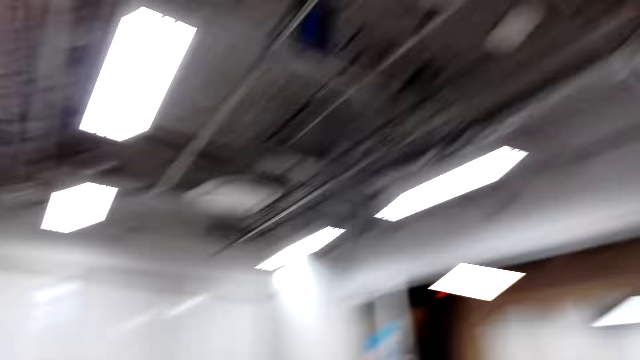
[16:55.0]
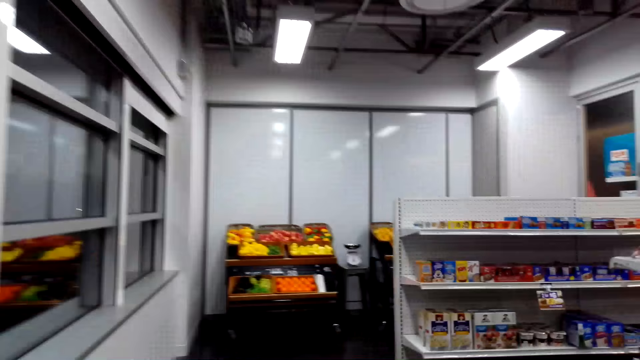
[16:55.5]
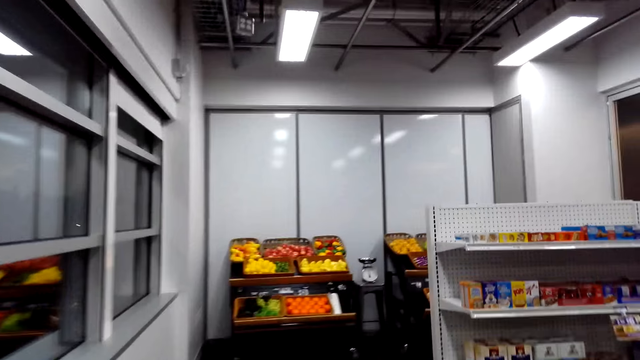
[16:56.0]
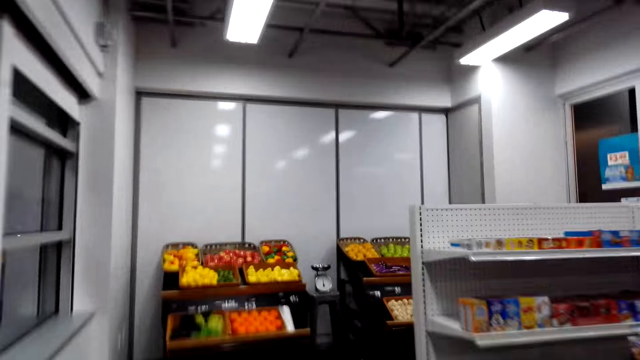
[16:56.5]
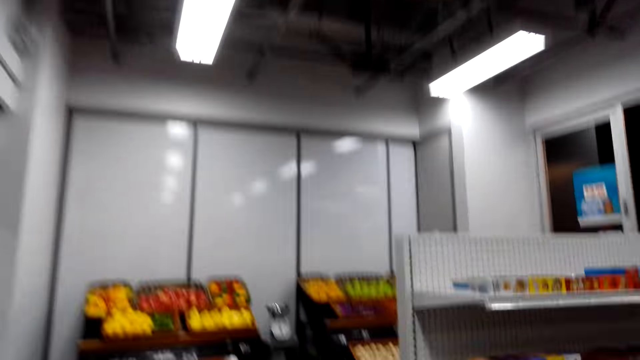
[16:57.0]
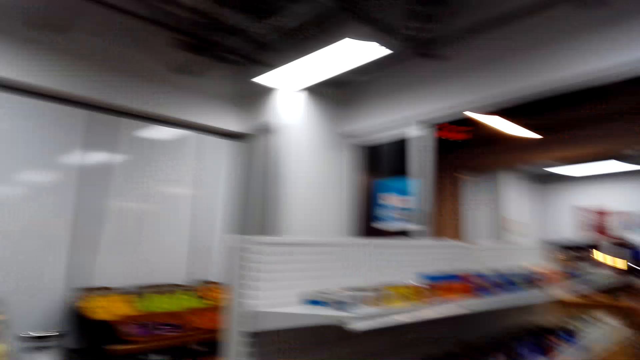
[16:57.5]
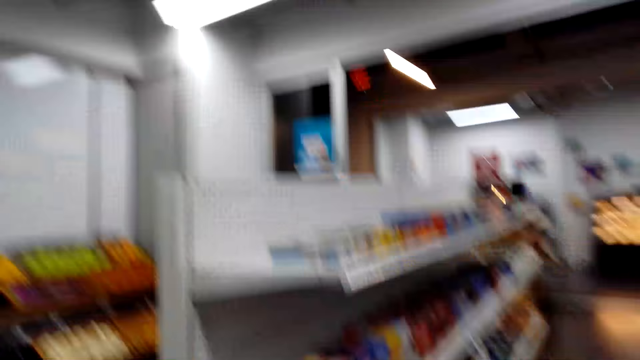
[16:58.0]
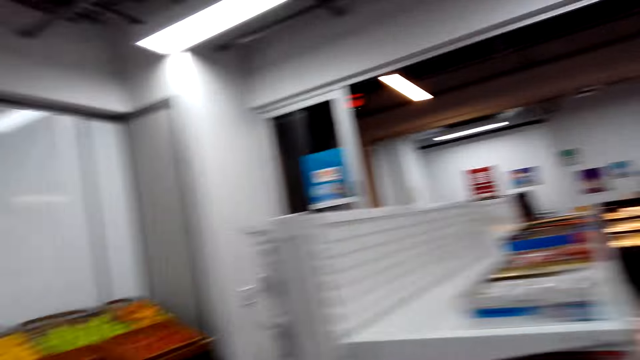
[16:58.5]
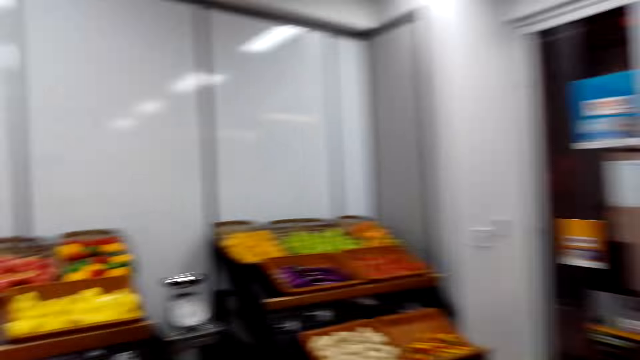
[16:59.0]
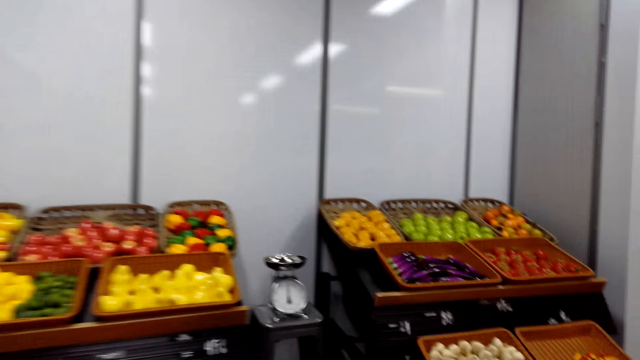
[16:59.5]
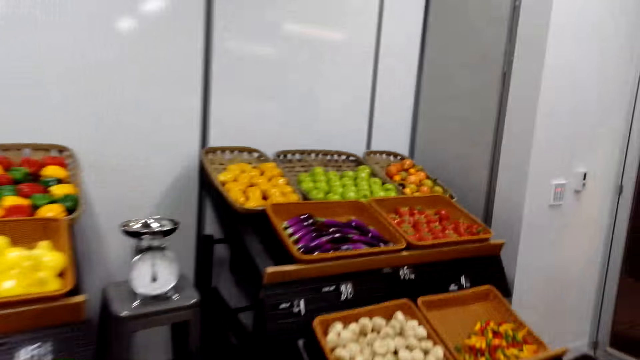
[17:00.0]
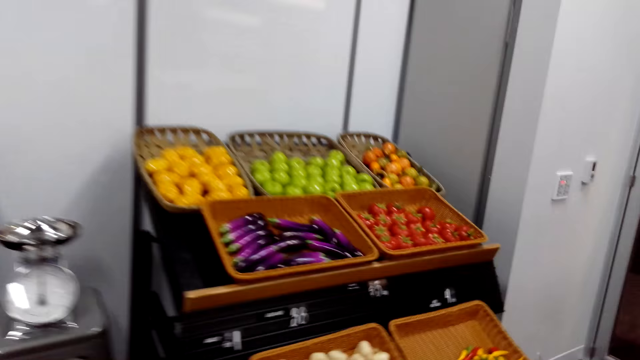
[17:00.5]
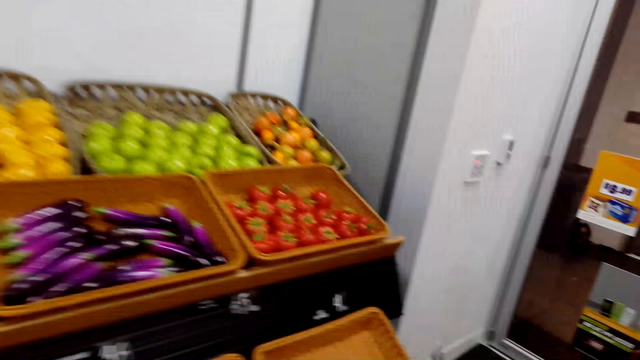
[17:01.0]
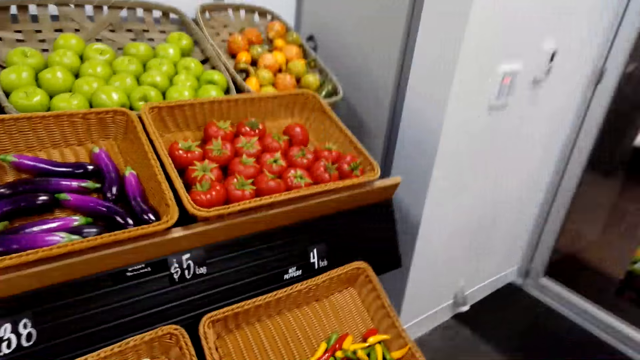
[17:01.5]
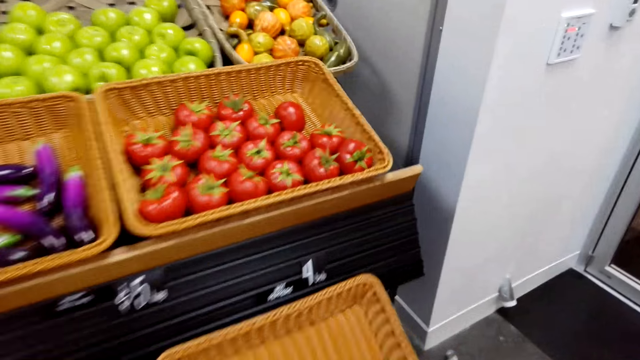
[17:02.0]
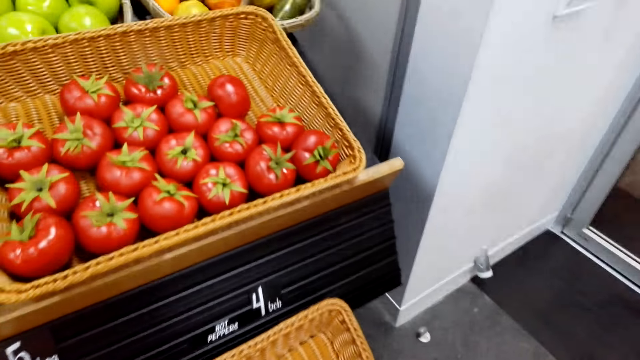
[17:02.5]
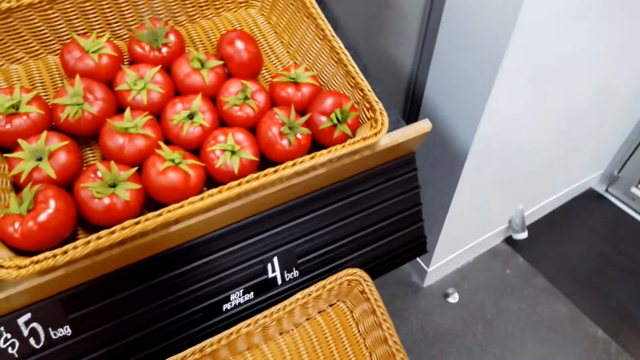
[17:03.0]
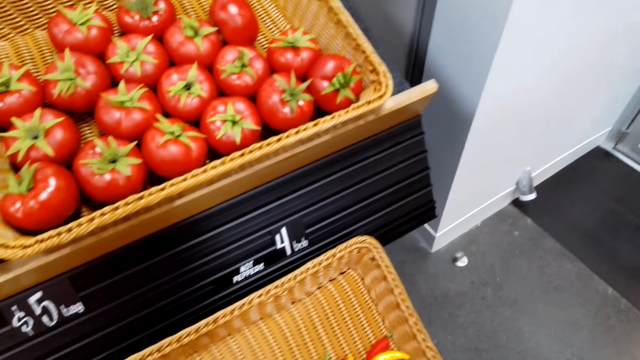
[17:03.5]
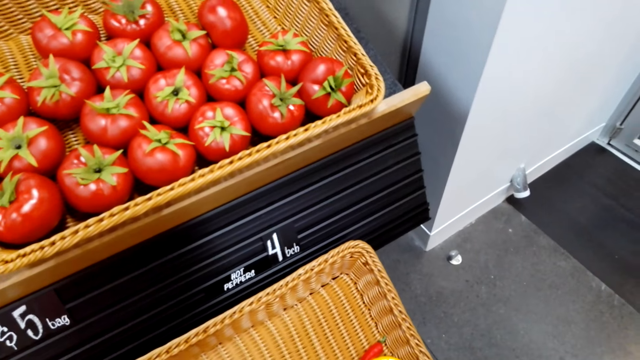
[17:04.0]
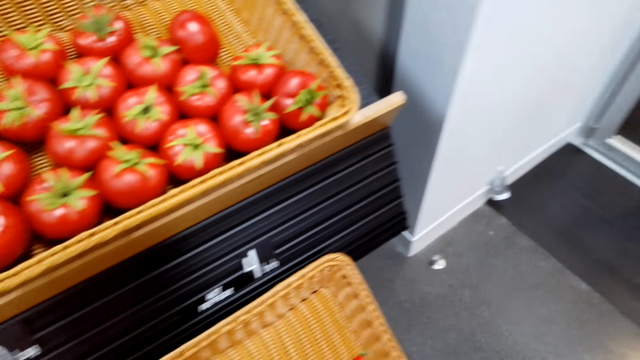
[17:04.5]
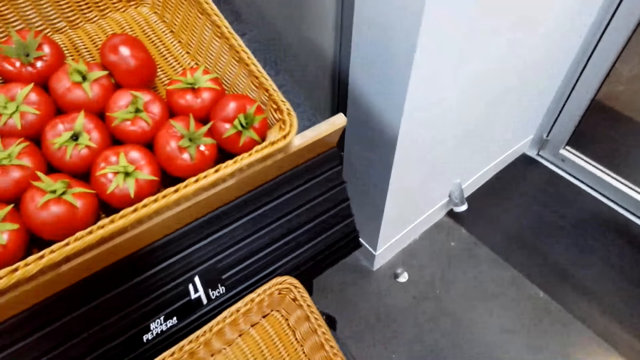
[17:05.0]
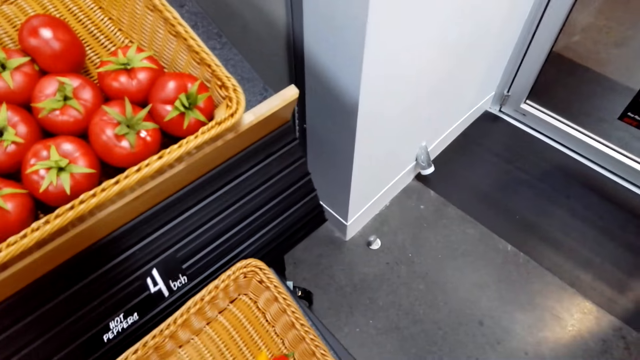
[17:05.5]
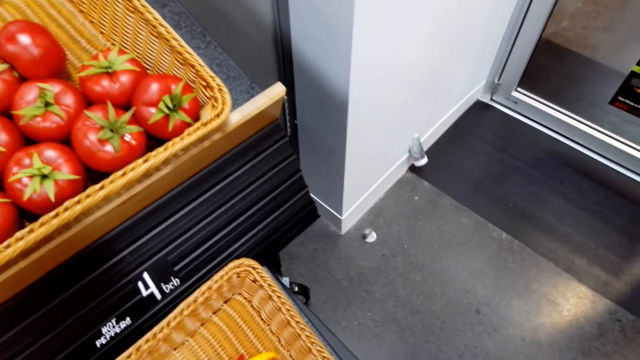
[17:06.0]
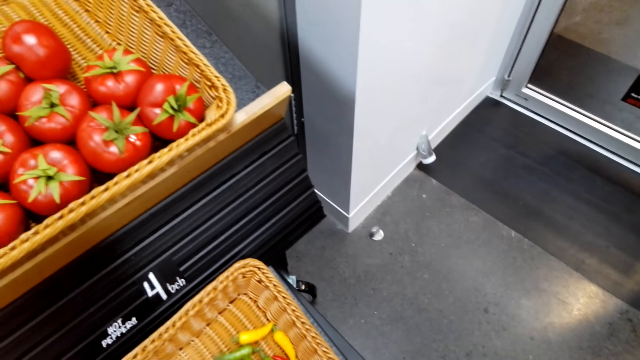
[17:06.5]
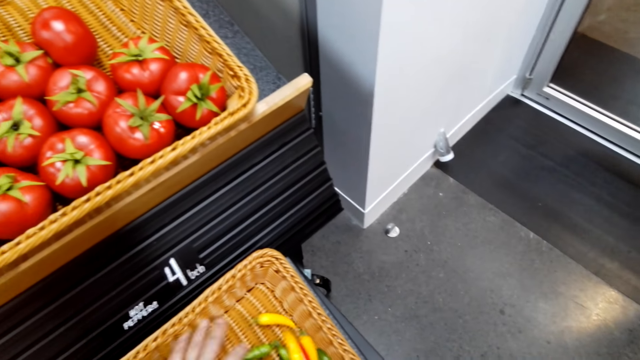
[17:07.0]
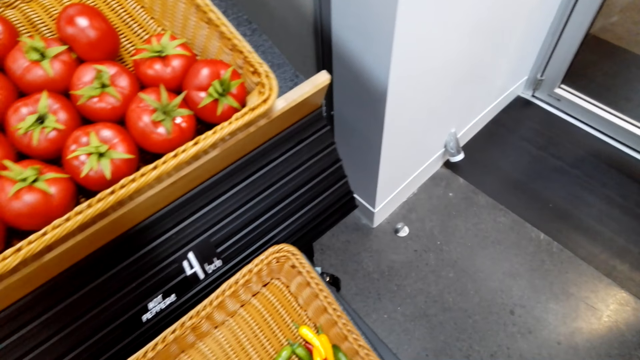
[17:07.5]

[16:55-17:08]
The camera wearer touches the peppers on the rack. They pick some pepper from the basket.

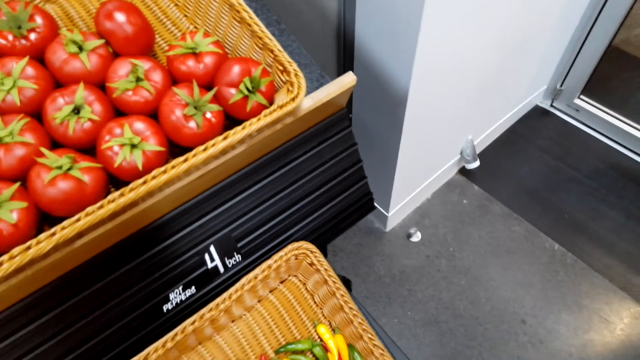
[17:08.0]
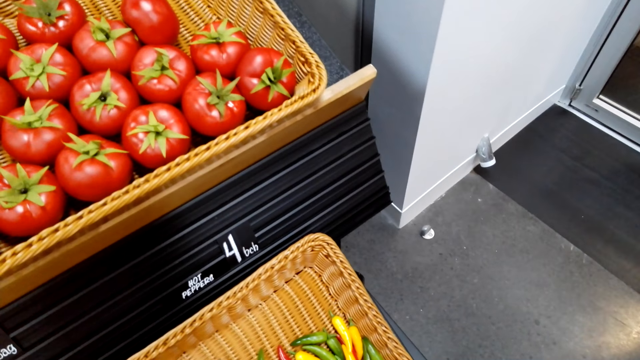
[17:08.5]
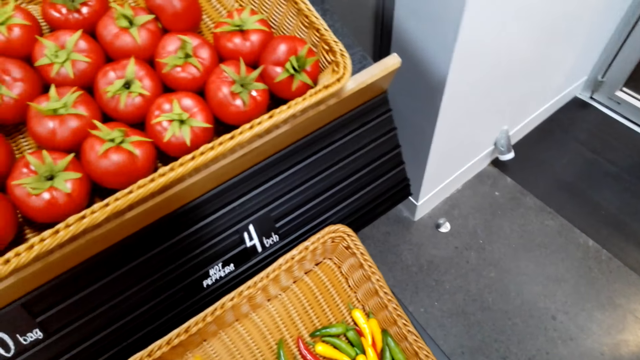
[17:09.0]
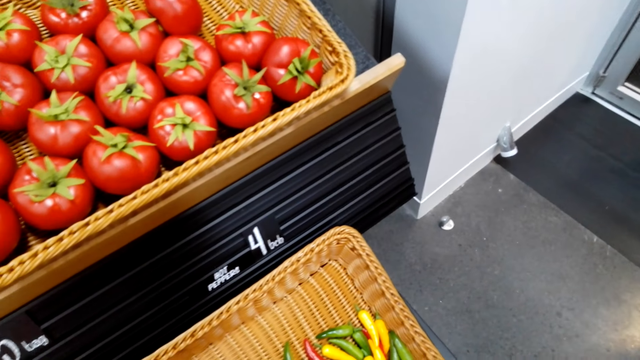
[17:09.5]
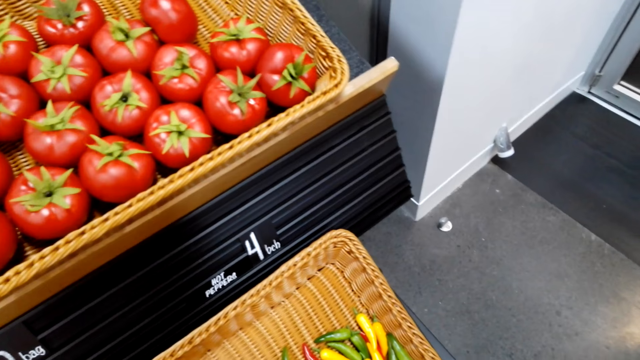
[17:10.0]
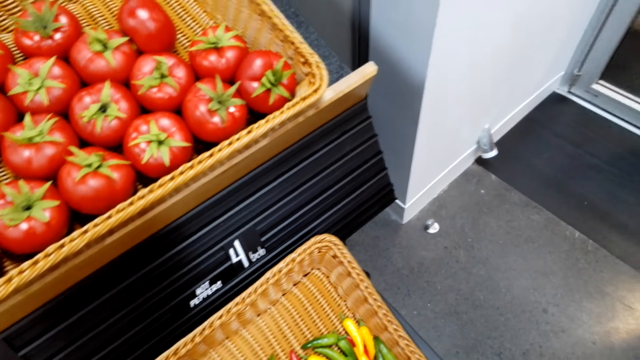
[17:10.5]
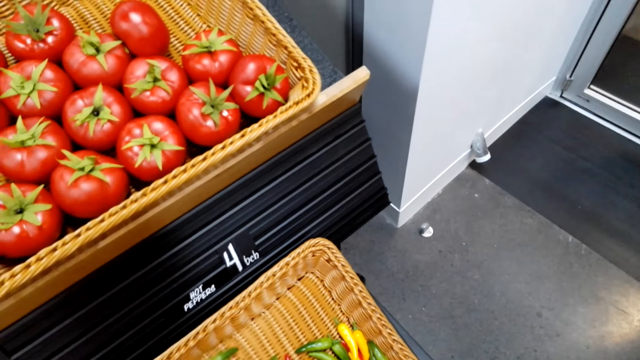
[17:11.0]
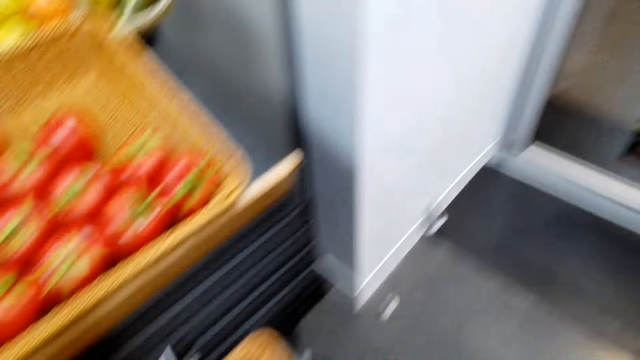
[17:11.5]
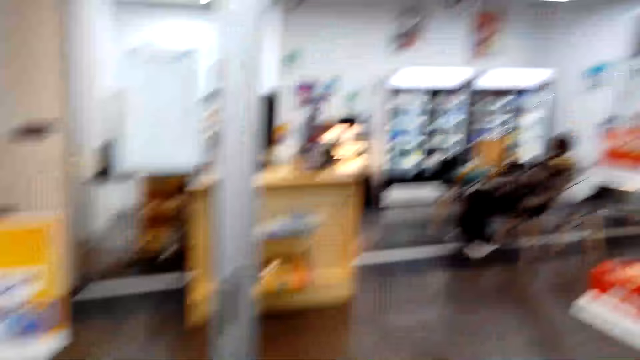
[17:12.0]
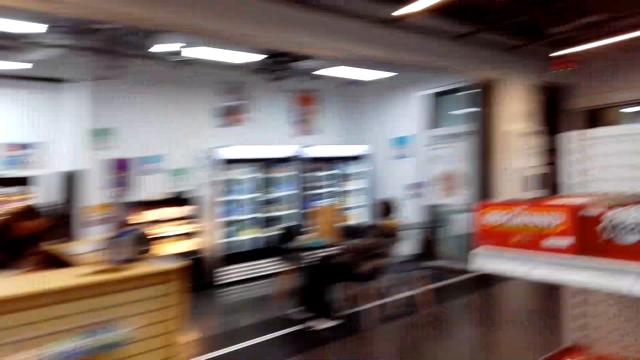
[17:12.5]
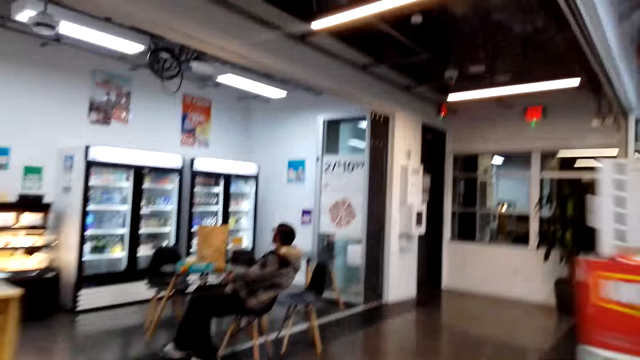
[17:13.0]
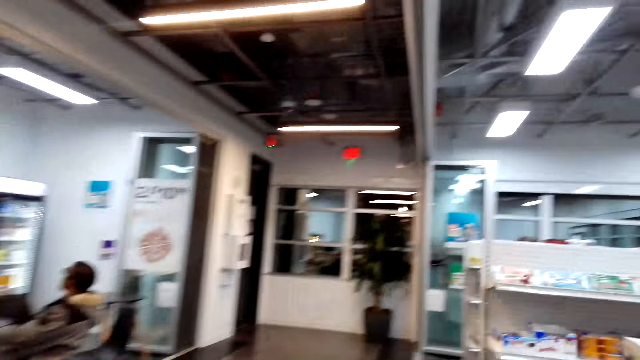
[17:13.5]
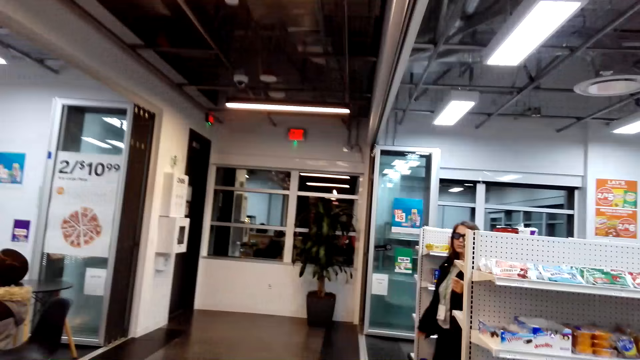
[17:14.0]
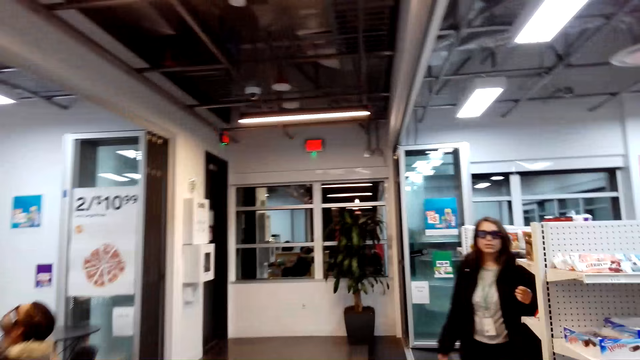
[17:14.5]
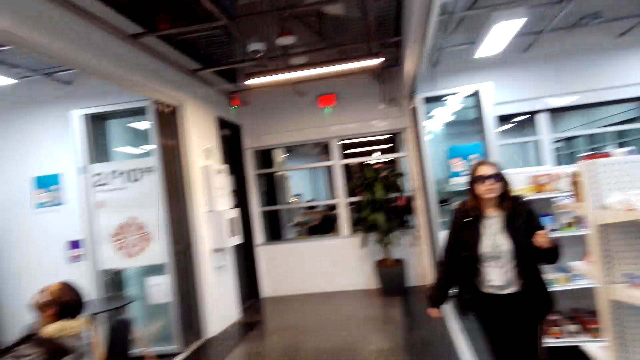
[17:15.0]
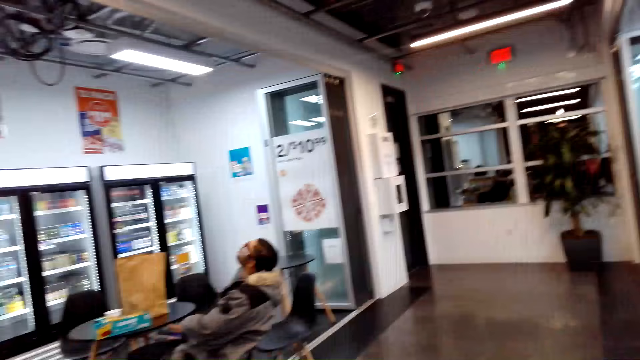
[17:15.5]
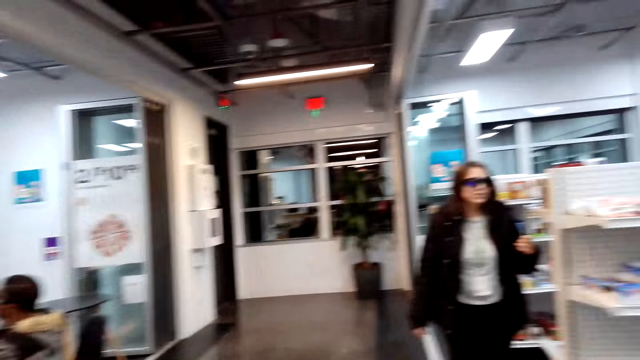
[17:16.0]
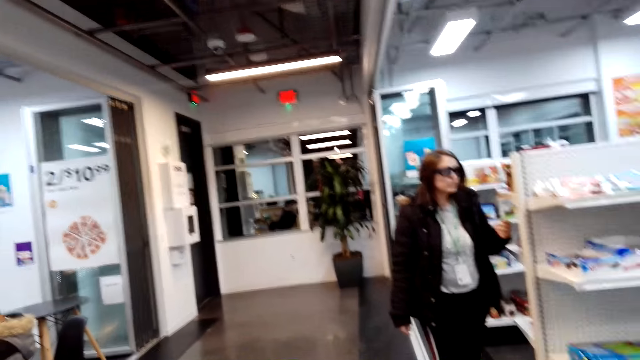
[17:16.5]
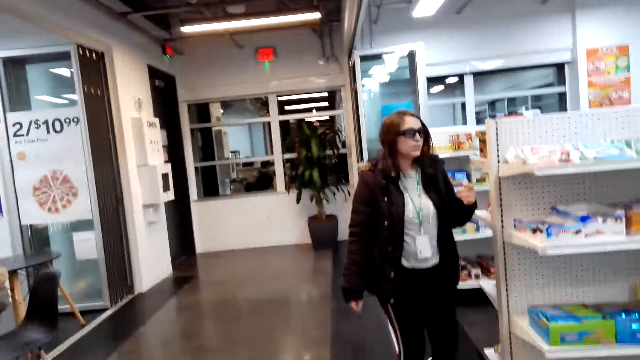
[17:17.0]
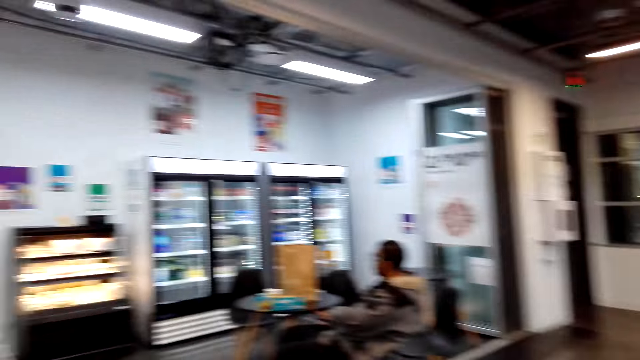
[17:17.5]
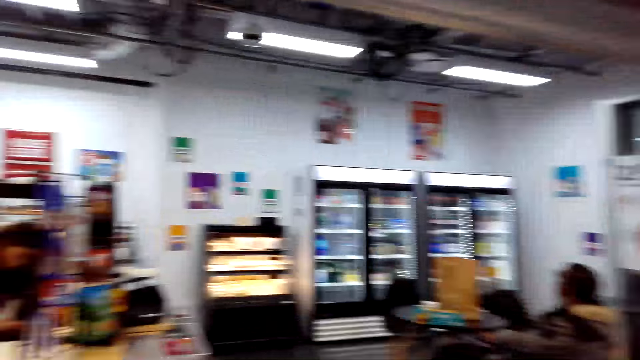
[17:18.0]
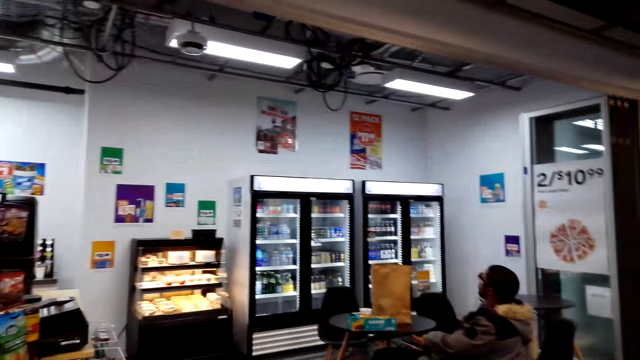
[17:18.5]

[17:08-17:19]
The camera wearer talks in the store. They walk around the store.
